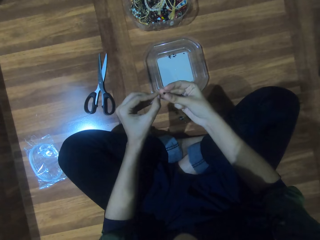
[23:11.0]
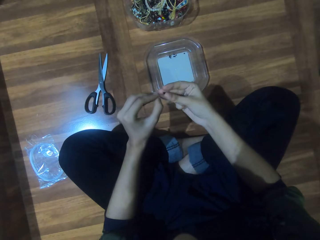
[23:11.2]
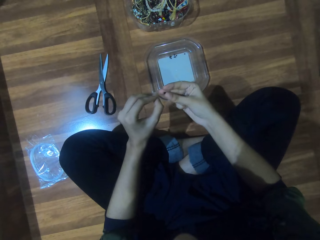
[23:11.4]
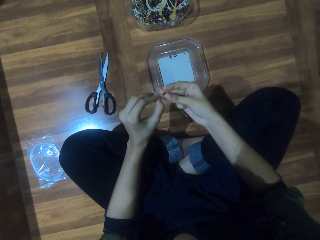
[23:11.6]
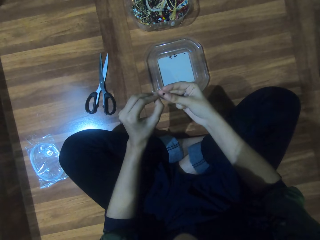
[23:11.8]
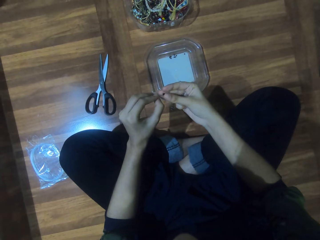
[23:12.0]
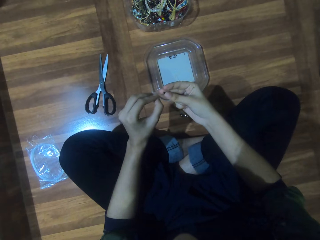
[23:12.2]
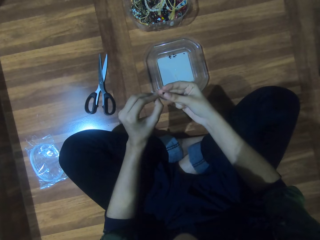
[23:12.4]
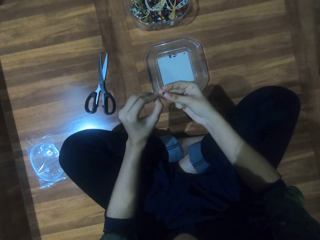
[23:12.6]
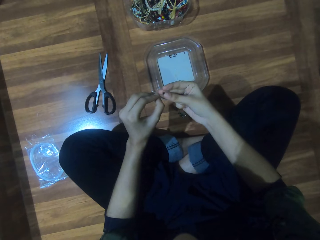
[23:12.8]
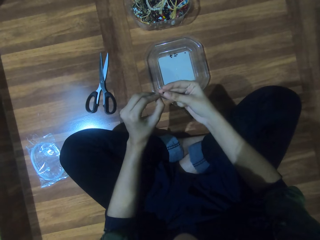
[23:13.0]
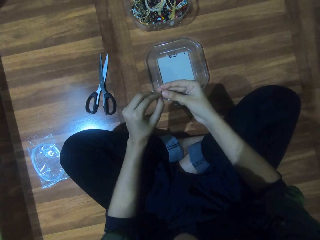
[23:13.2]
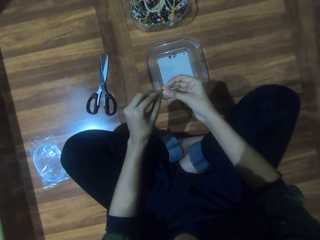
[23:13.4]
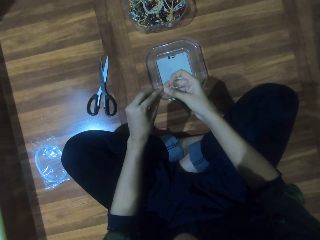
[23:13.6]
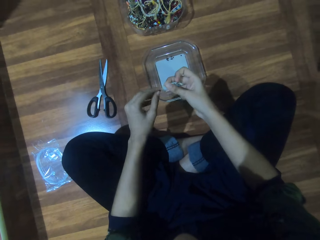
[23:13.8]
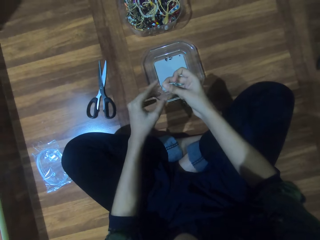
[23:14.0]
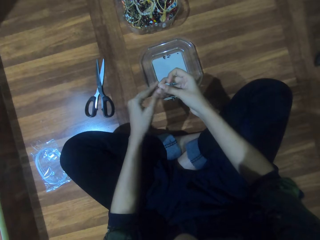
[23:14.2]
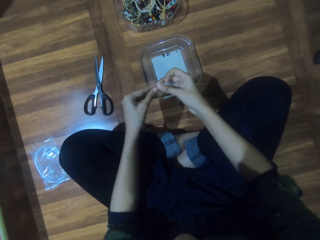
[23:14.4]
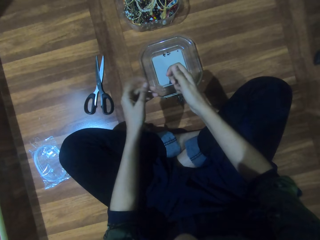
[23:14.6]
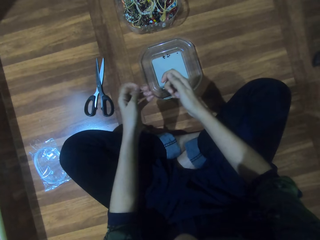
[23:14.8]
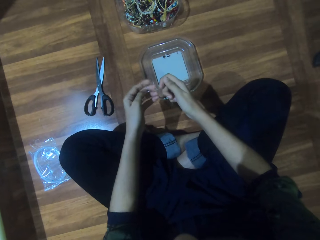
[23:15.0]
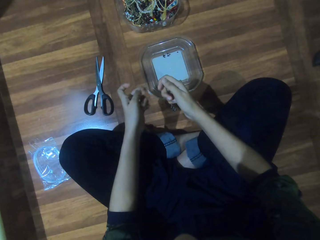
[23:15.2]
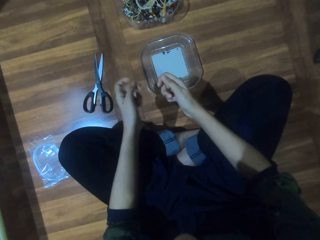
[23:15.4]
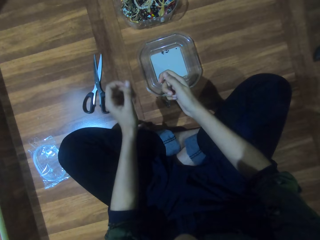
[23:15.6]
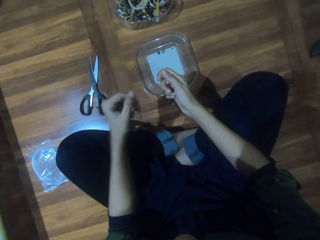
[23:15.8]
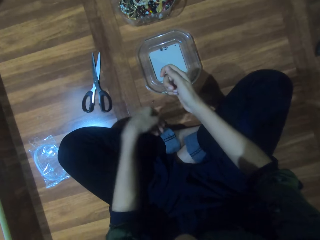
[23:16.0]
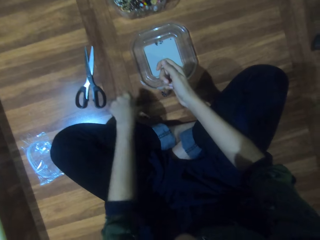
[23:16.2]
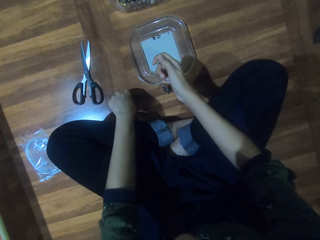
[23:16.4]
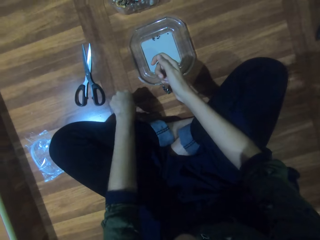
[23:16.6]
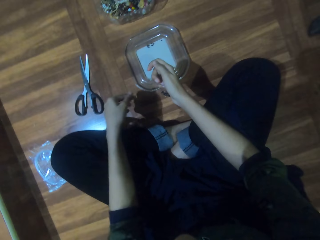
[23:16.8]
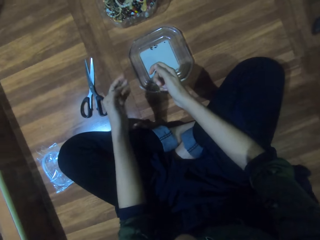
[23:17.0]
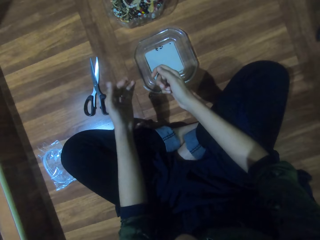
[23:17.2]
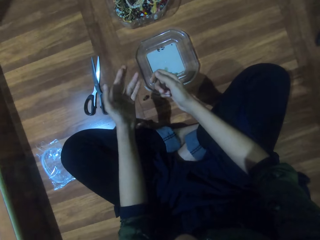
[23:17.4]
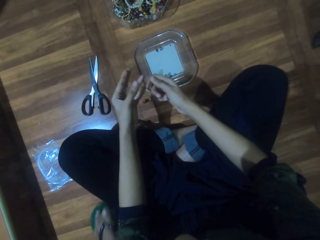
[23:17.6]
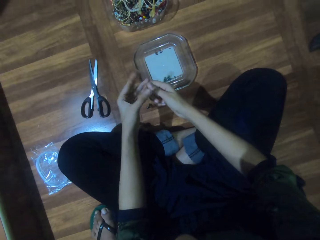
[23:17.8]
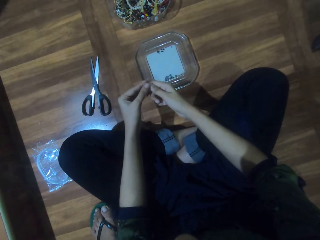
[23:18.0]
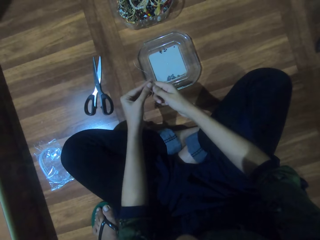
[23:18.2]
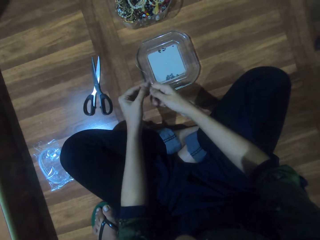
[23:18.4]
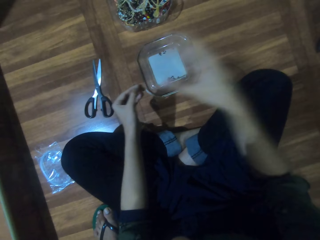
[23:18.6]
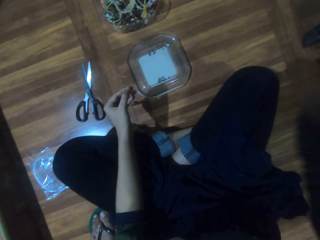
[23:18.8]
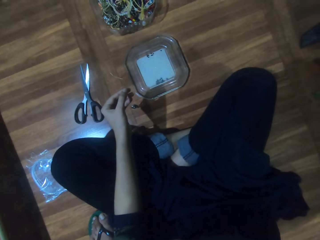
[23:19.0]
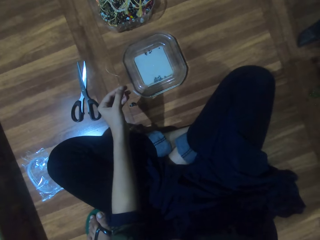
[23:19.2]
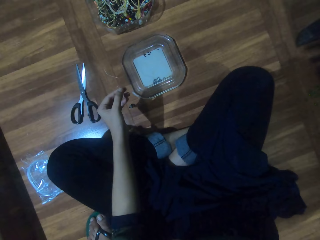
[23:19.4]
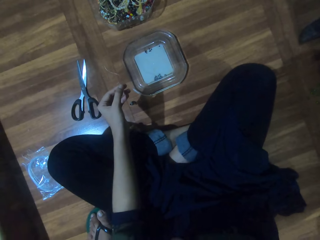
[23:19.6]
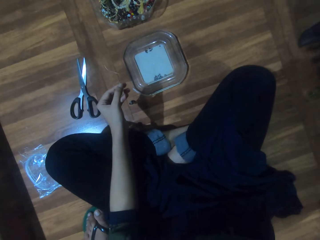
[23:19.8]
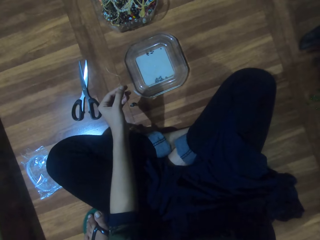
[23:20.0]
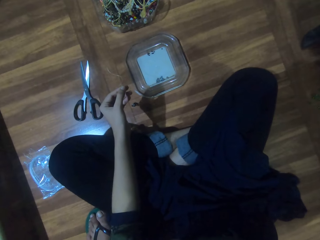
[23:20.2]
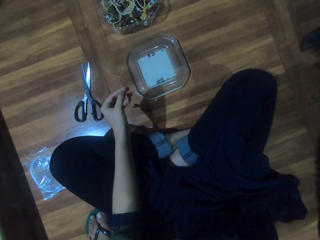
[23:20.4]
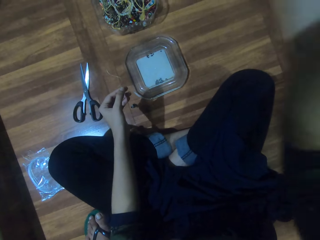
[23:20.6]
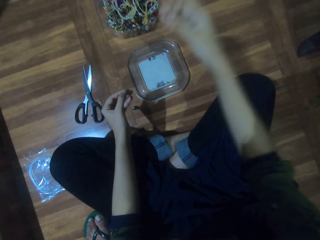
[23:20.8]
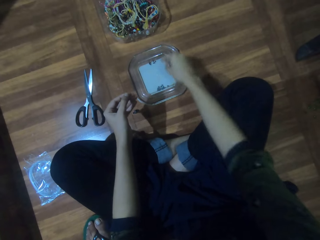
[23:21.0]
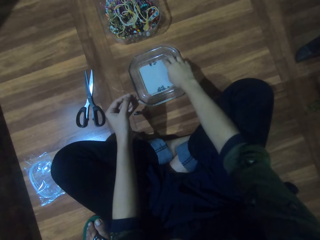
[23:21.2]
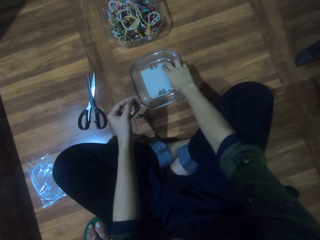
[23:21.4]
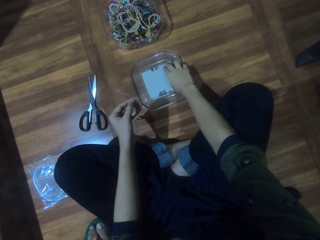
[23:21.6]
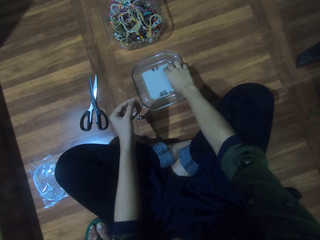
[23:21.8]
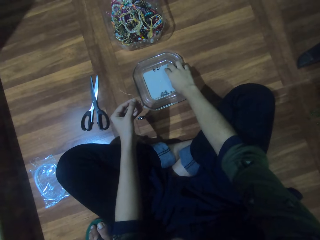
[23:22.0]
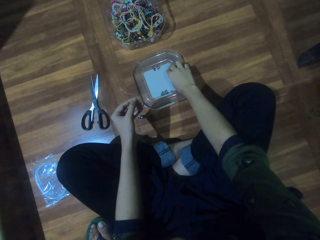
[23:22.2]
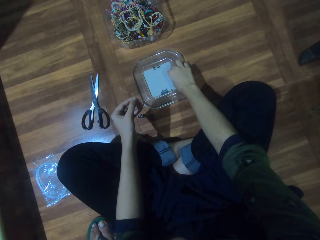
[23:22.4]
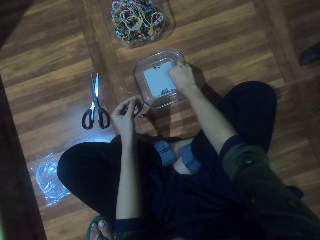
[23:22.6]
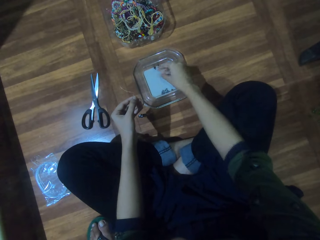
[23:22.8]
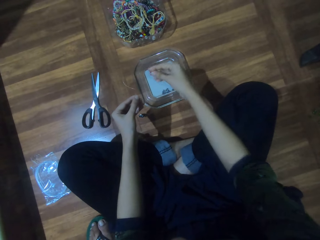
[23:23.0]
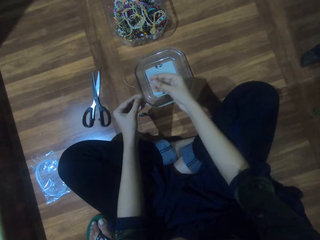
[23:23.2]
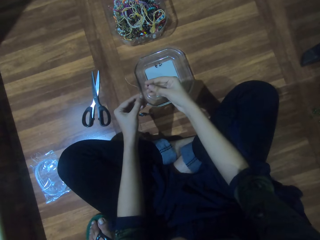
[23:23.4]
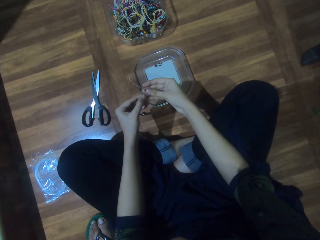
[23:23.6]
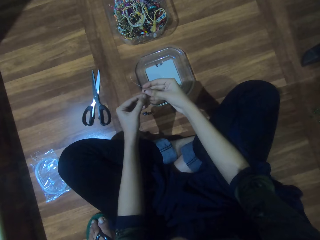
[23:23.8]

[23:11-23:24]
The camera wearer inserts the bead in the string. They insert the beads in a thin wire. They dialogue with a person. They pick a bead from the lid.

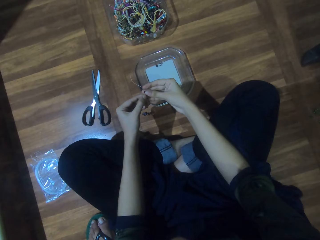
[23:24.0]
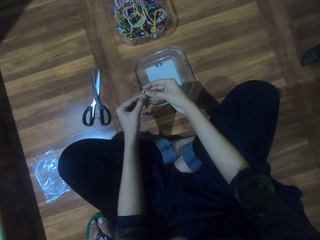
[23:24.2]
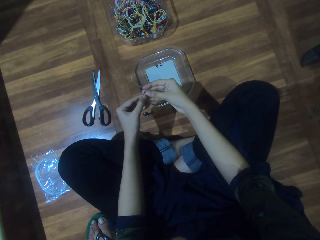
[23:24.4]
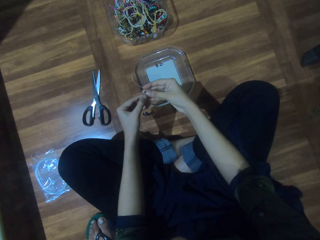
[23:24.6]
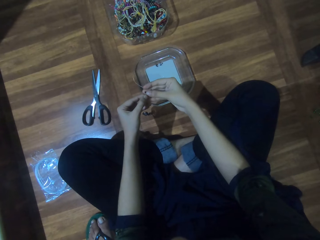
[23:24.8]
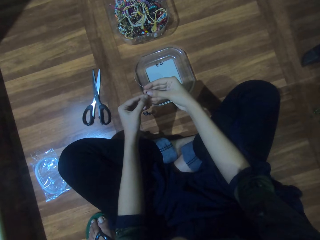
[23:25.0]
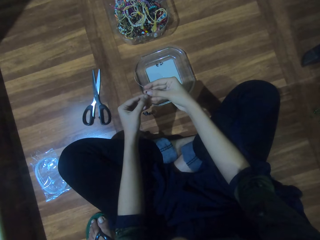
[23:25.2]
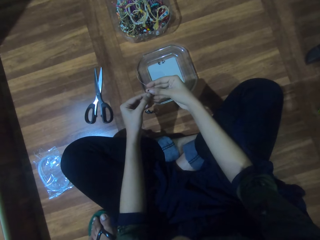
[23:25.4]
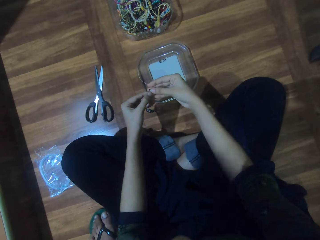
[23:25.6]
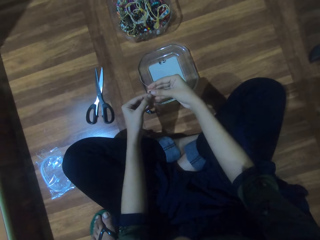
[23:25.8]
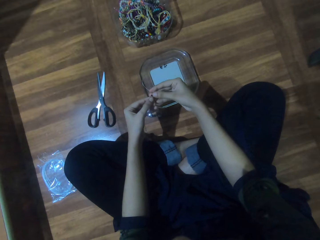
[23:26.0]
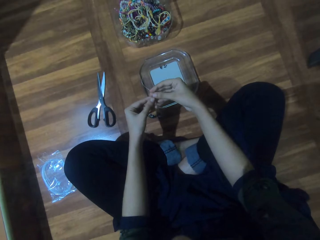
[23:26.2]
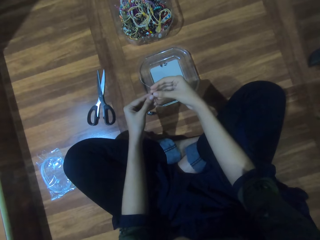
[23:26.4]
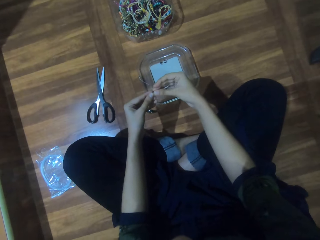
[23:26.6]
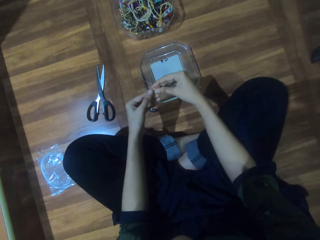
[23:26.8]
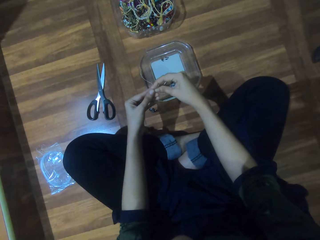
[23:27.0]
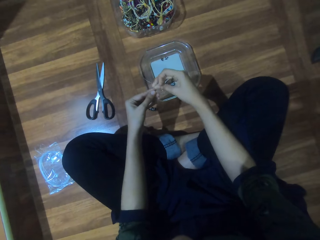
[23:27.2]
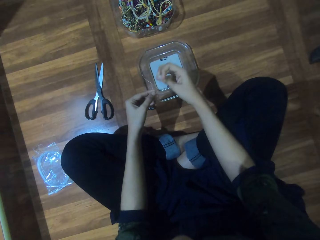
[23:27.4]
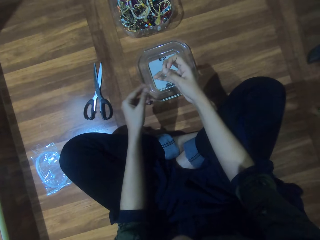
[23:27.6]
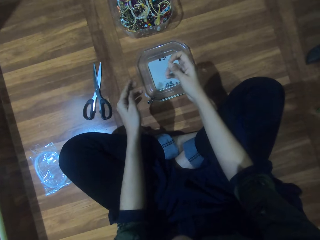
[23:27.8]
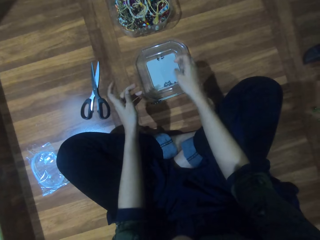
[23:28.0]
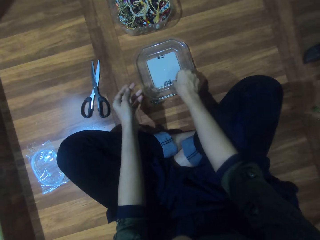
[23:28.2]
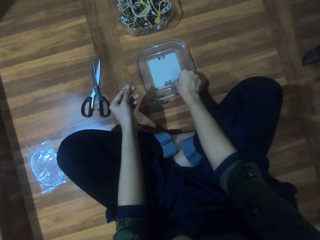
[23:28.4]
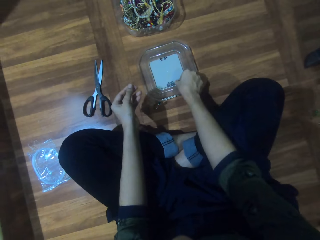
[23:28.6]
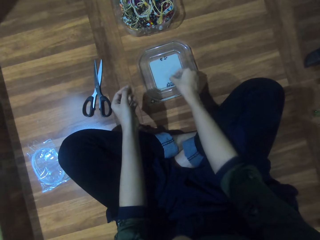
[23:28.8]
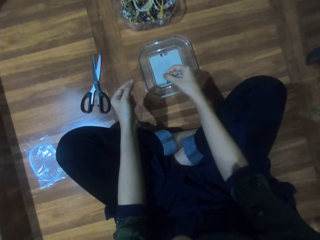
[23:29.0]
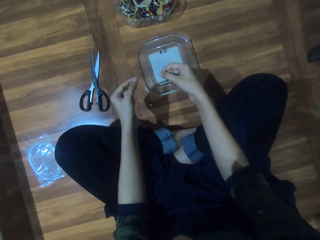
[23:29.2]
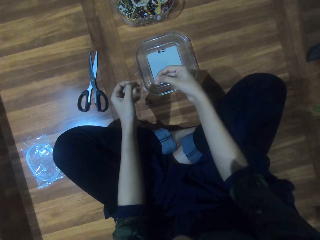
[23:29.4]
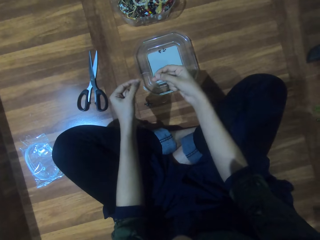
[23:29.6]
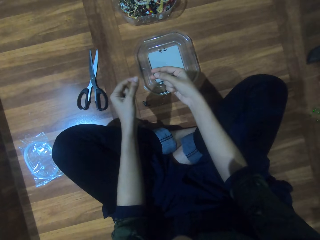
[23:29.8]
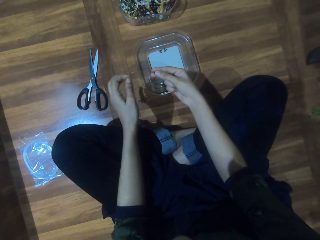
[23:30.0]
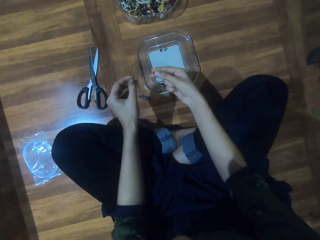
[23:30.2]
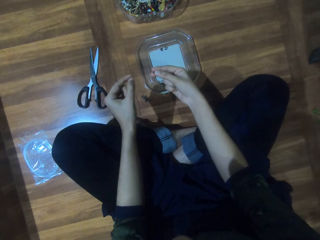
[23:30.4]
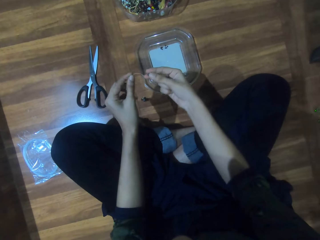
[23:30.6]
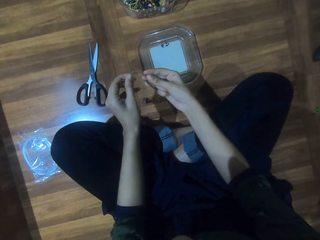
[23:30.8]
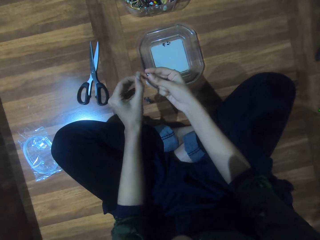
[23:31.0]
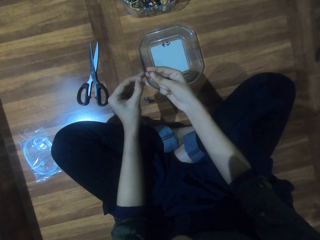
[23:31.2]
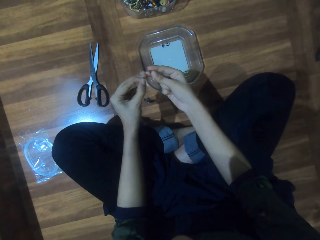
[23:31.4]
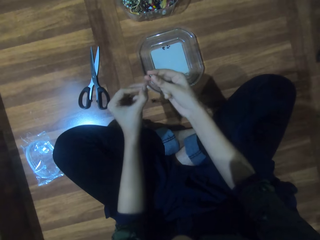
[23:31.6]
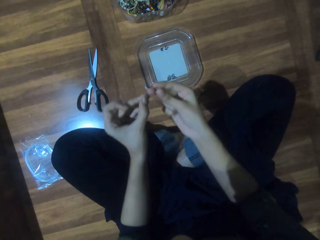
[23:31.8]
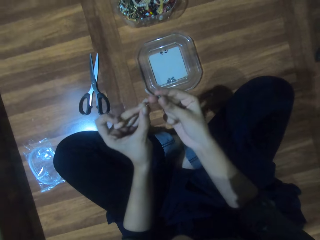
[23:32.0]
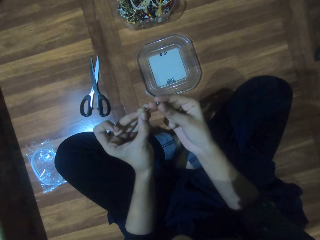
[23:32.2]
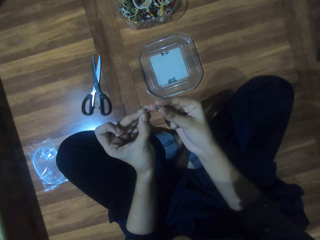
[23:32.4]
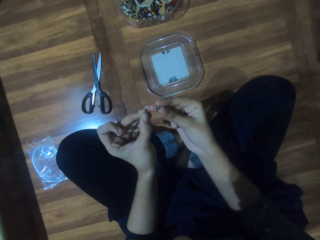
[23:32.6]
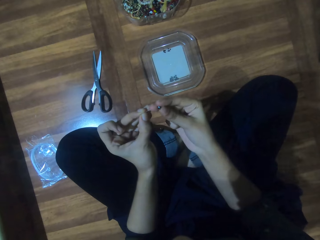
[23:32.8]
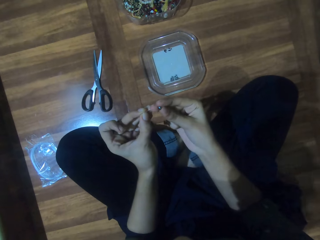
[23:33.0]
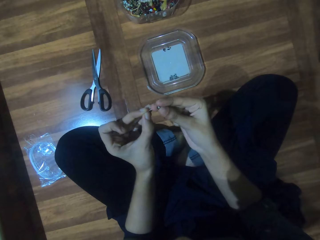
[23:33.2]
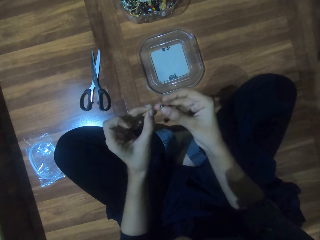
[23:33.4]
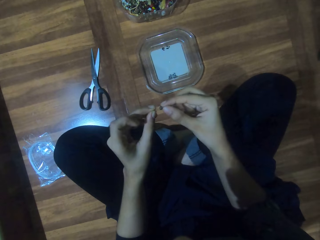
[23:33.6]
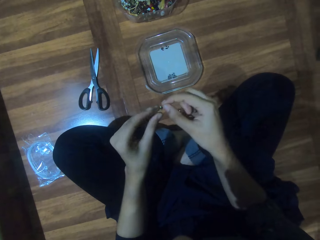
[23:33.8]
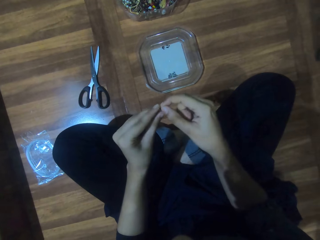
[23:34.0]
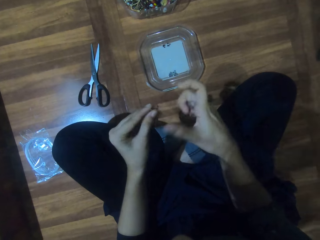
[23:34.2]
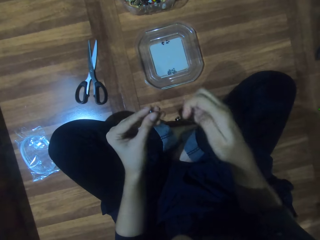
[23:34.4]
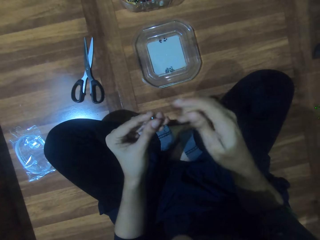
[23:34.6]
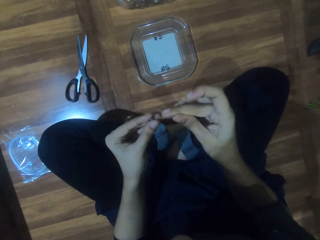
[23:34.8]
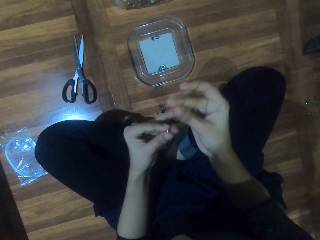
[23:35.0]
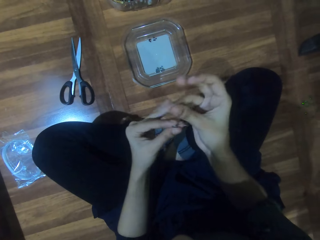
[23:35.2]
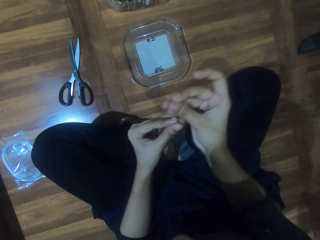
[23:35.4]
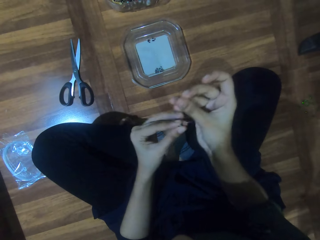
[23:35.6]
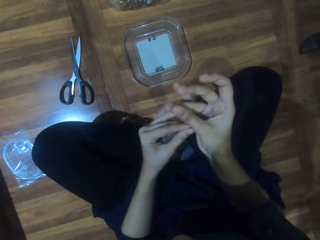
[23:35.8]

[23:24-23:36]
The camera wearer inserts the bead in the string. They pick a bead from the lid. They insert the bead in the string.
